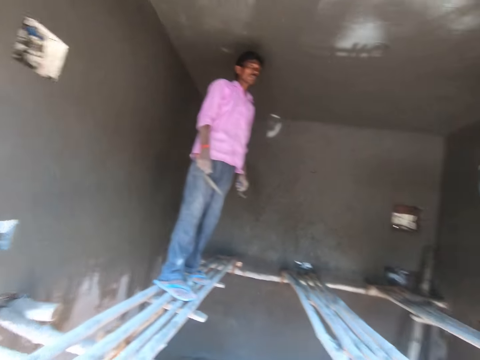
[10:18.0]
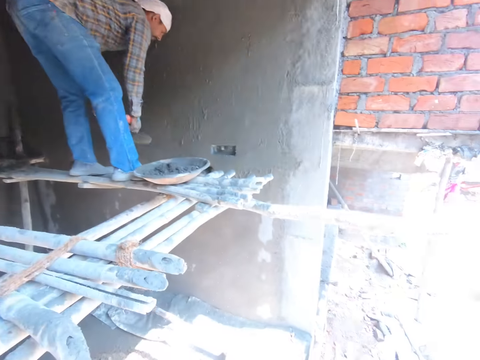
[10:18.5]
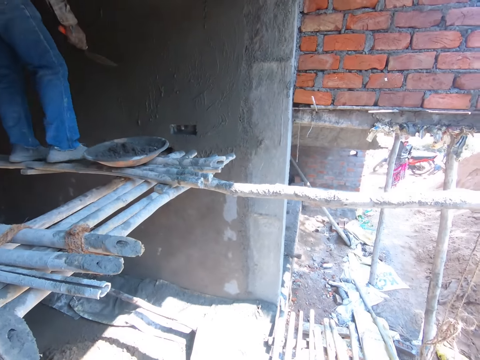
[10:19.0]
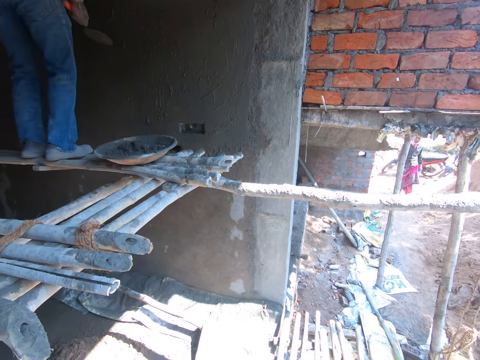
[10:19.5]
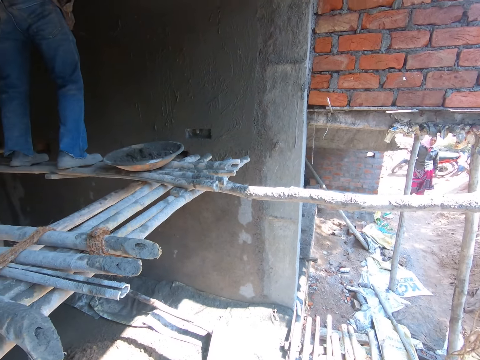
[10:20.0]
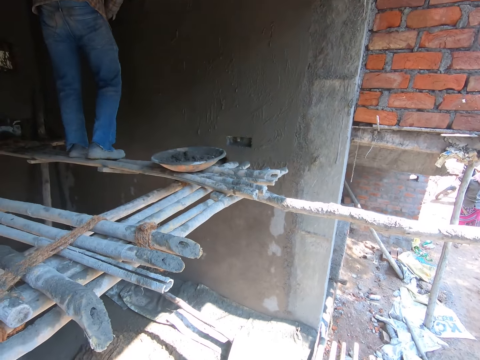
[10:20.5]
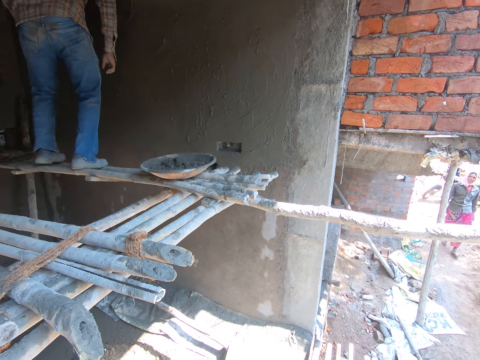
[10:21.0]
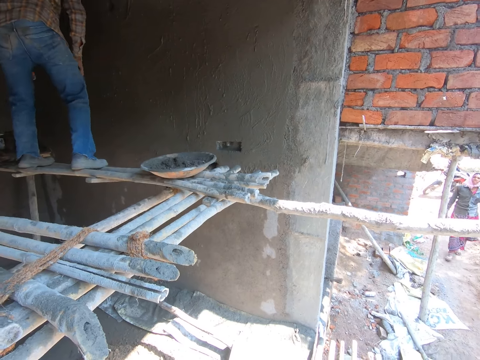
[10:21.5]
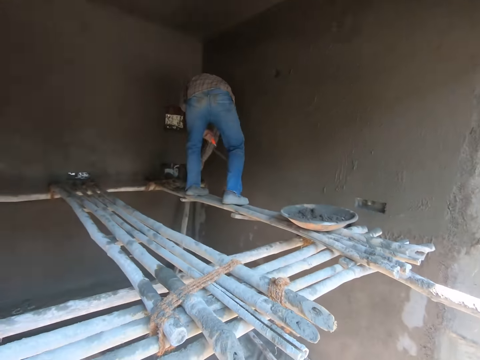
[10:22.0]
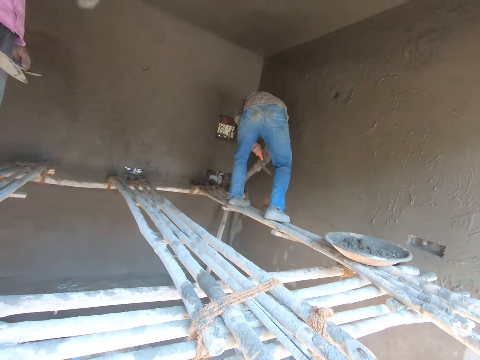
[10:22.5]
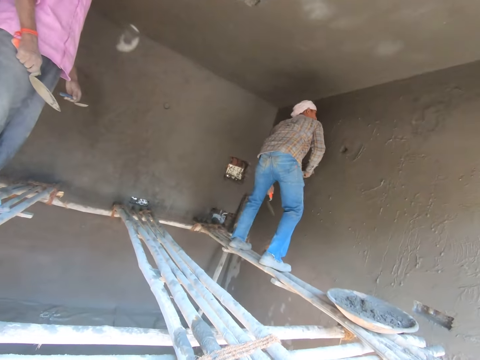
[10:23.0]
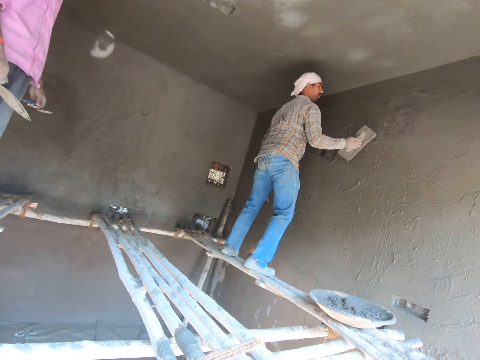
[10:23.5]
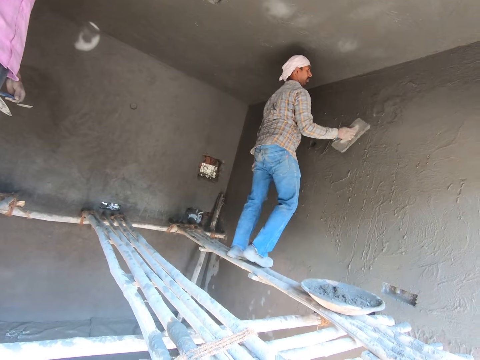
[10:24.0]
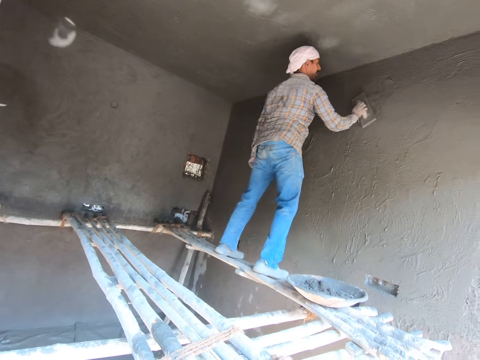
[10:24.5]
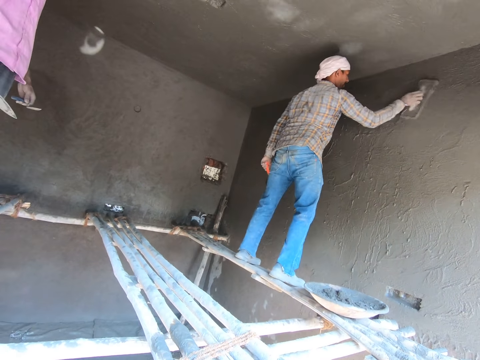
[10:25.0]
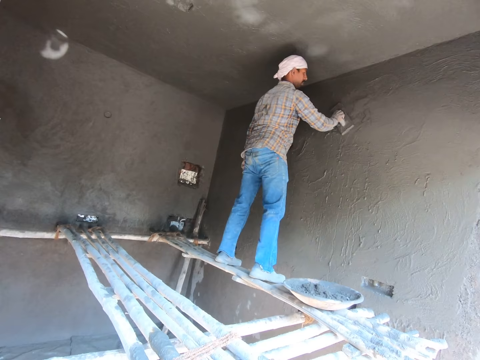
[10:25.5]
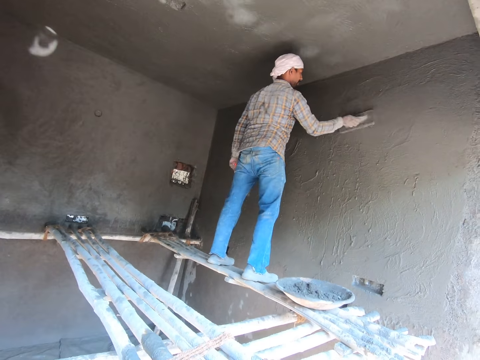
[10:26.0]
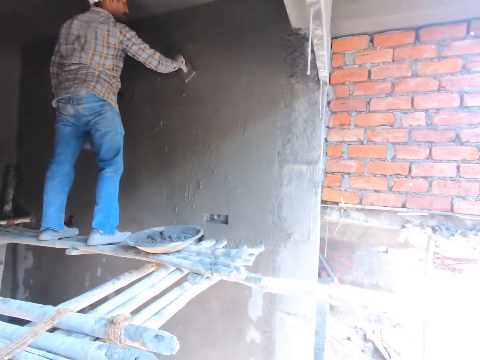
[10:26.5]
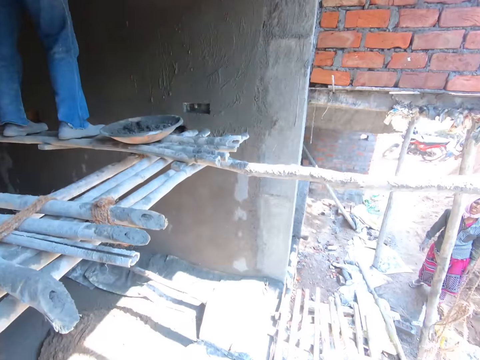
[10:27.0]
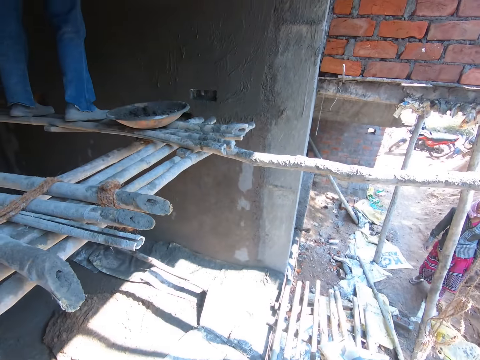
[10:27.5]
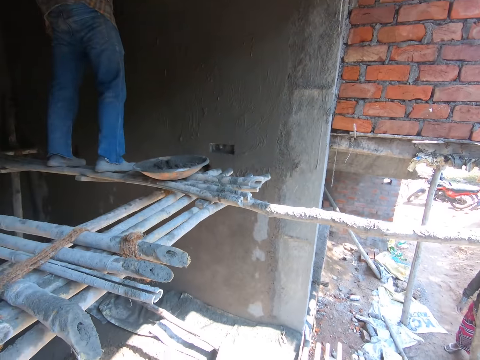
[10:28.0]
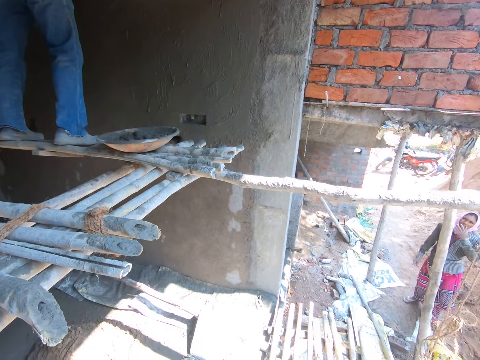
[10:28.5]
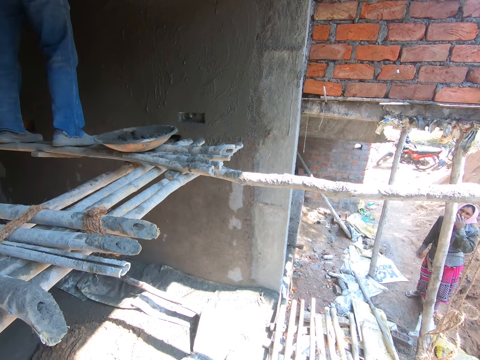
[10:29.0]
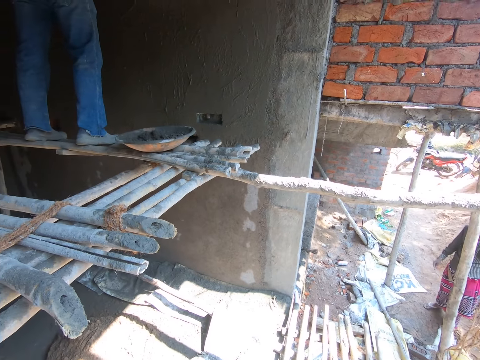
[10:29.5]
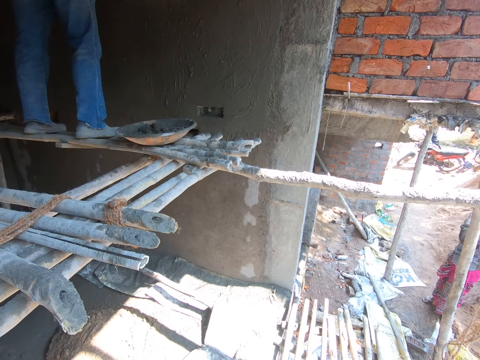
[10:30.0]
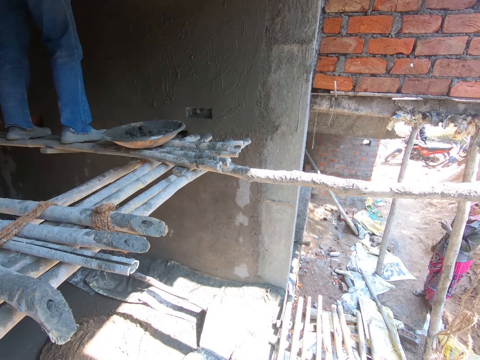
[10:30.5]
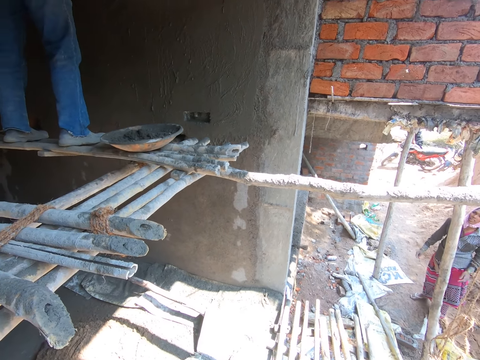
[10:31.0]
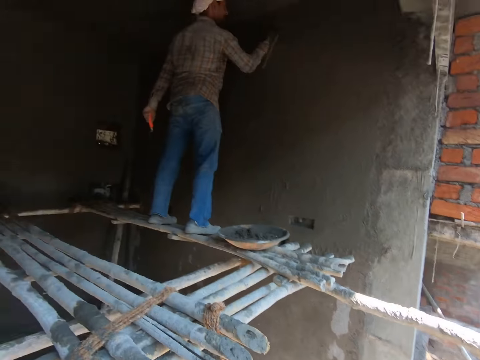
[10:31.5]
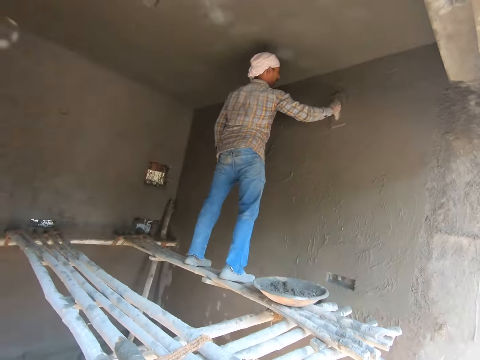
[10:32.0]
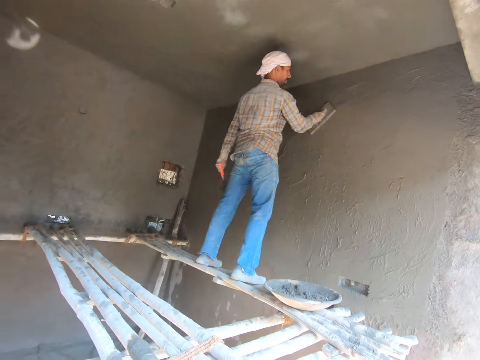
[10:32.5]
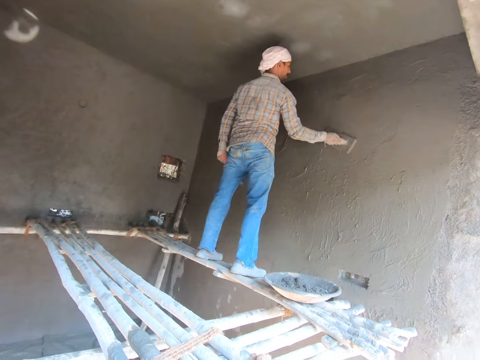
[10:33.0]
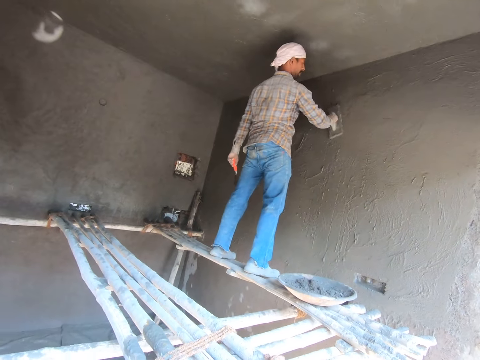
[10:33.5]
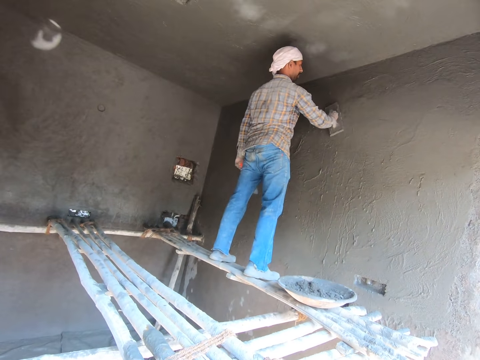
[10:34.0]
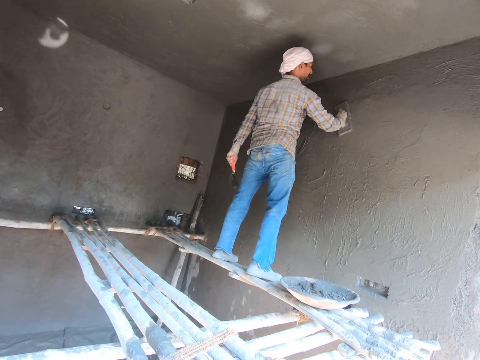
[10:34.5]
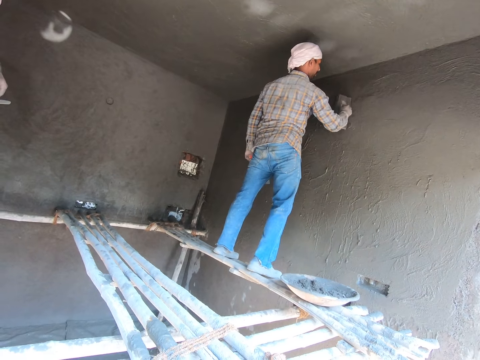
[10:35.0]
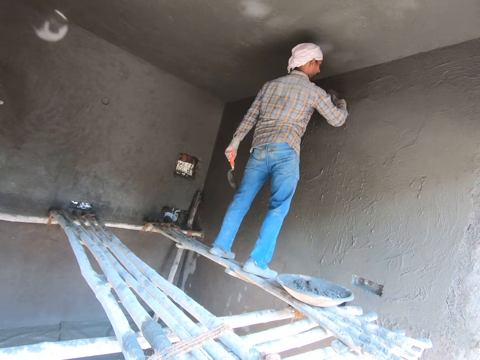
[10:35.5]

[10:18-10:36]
A man picks up the trowel. The camera wearer looks around. The man picks up the float and smoothens the wall. A woman converses with the camera wearer and another man. The camera wearer looks around. The first man smoothens the wall.

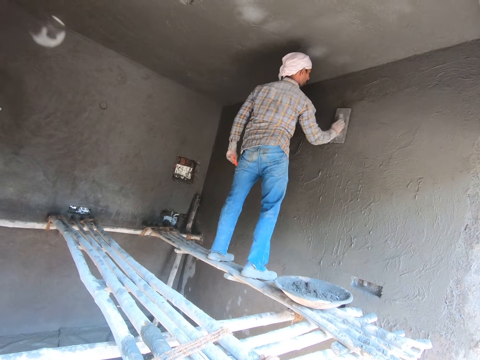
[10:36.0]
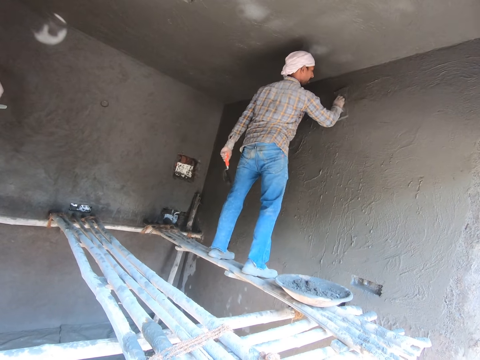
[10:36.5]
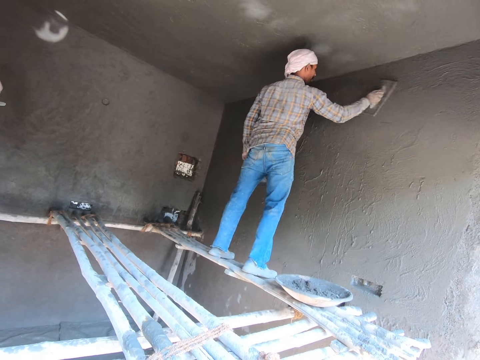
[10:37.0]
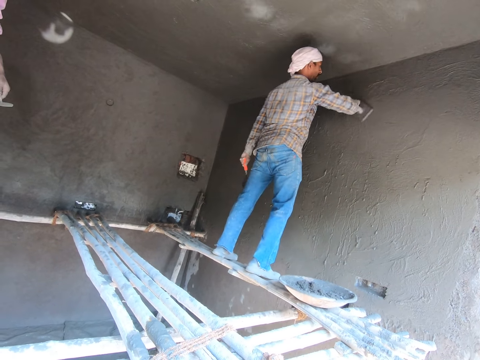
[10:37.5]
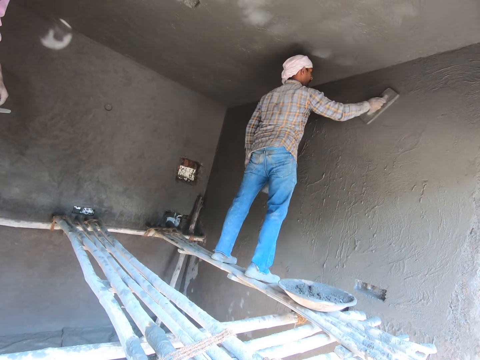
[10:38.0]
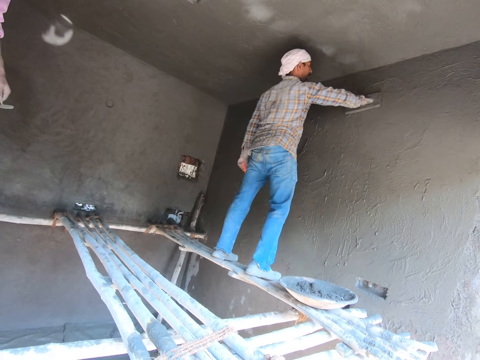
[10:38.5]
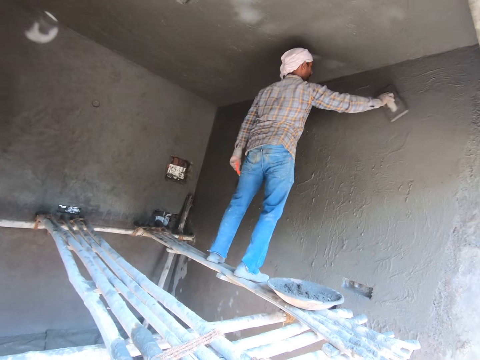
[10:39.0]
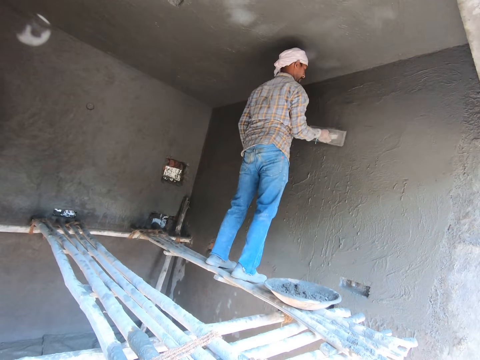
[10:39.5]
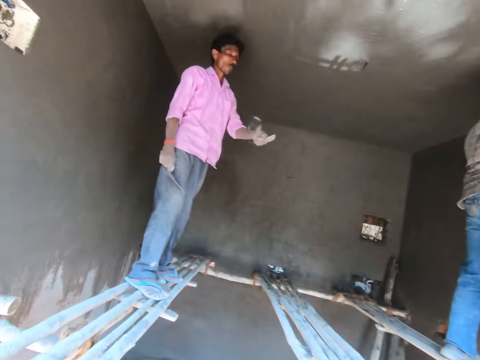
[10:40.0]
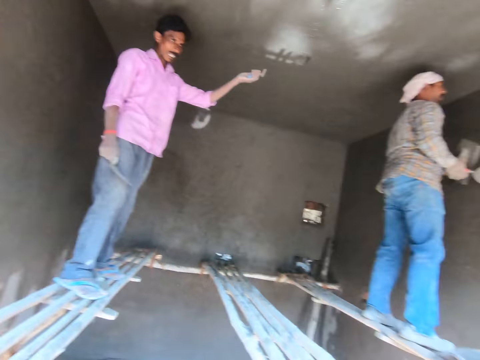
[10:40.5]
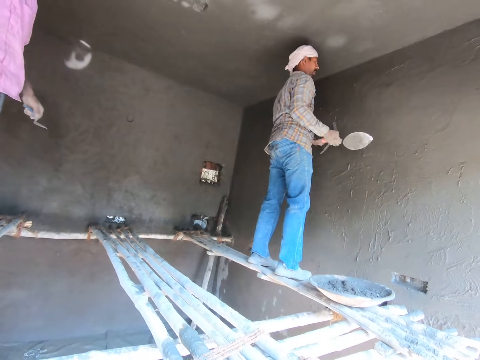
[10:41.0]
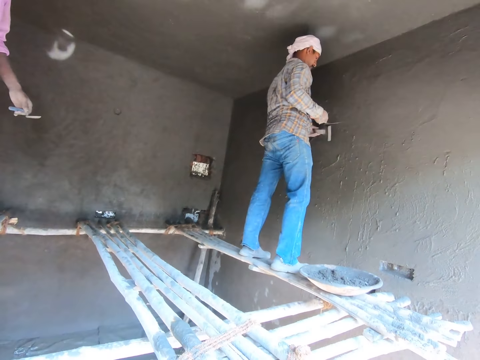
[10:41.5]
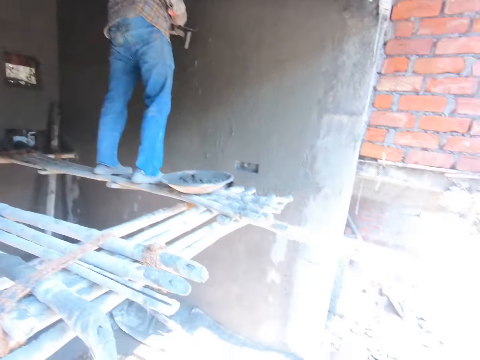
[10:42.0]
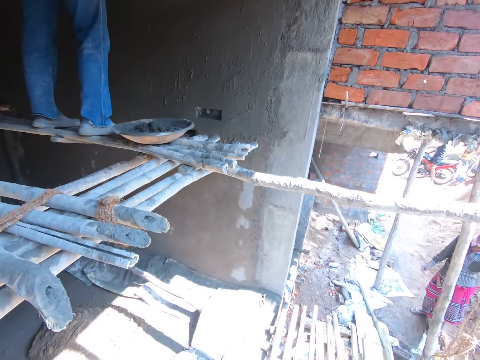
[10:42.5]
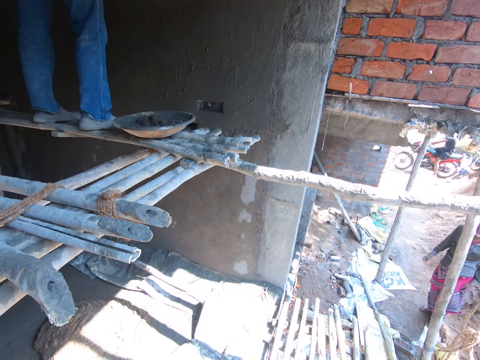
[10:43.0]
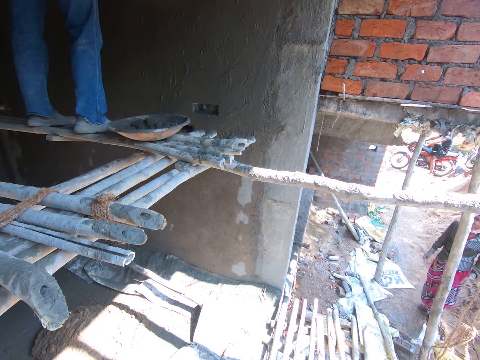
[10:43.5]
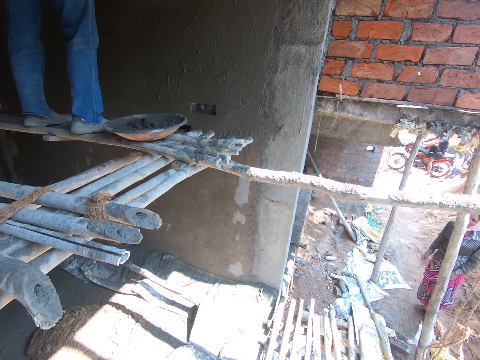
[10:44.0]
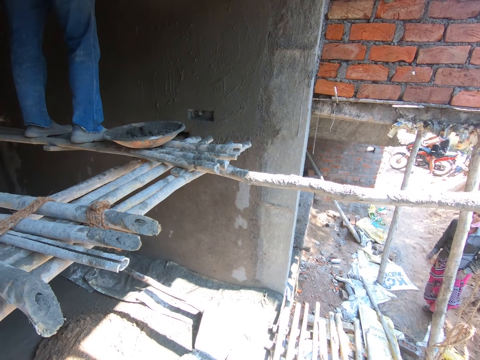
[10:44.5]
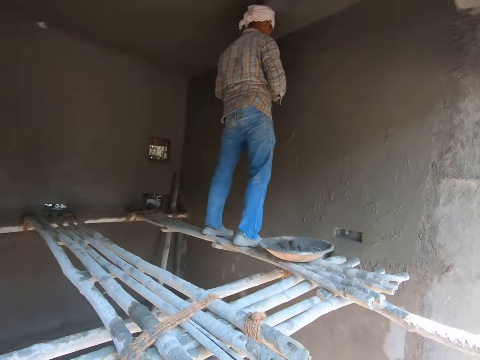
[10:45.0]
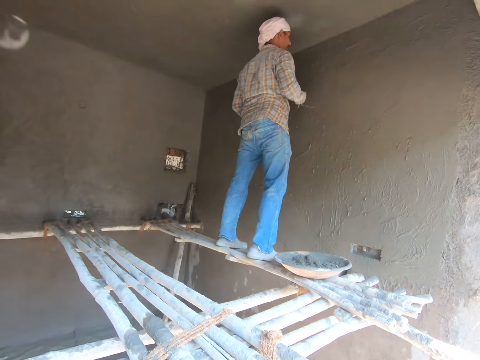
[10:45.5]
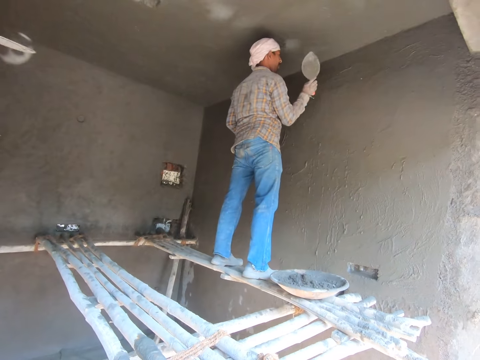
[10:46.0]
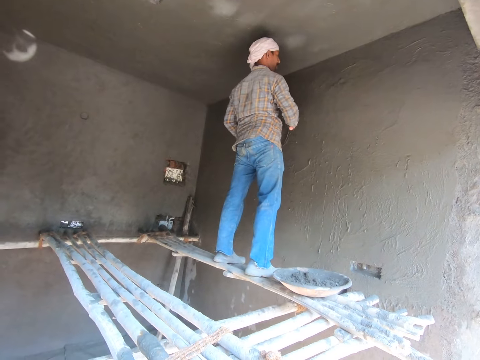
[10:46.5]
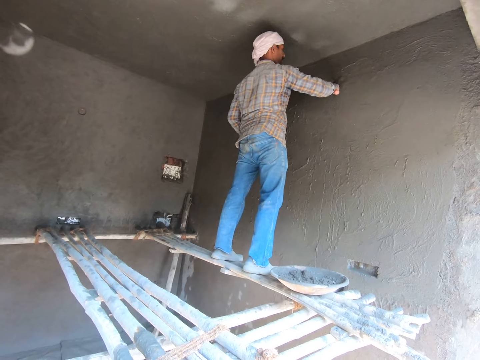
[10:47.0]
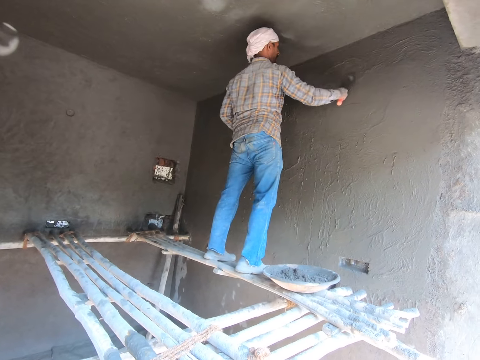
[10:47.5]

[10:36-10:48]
A man gestures at a woman. Another man pastes the mortar on the wall.
